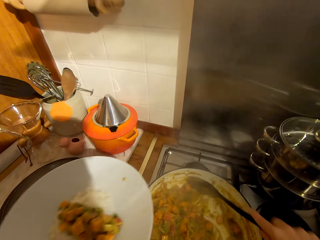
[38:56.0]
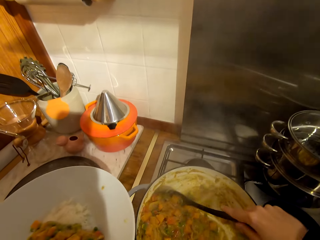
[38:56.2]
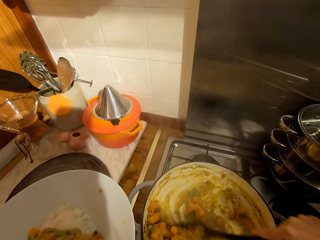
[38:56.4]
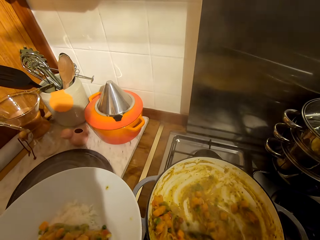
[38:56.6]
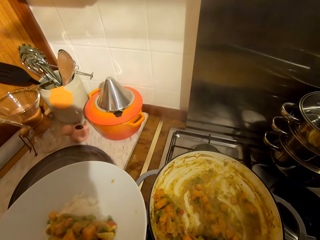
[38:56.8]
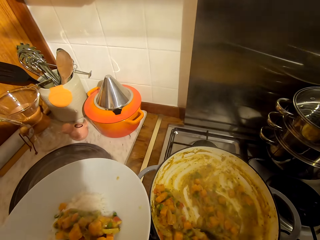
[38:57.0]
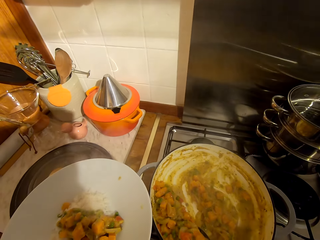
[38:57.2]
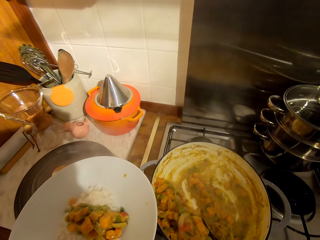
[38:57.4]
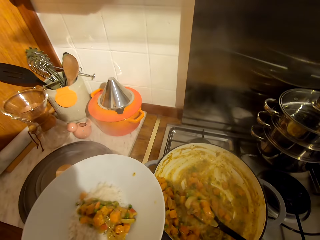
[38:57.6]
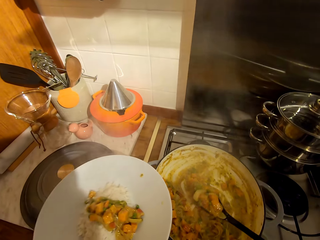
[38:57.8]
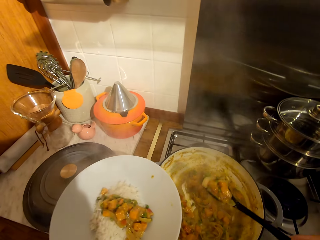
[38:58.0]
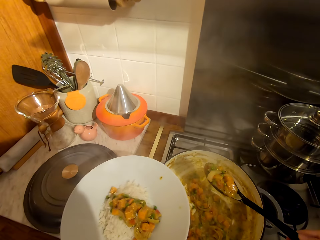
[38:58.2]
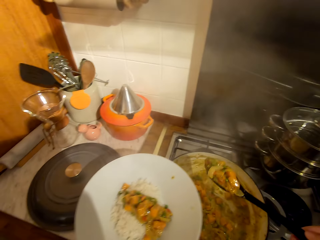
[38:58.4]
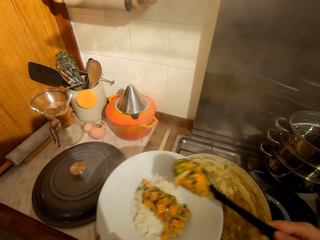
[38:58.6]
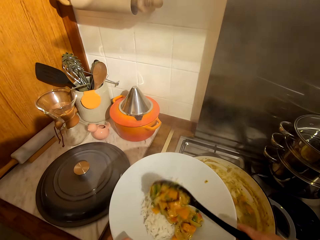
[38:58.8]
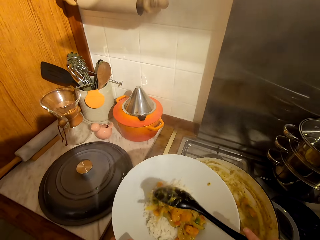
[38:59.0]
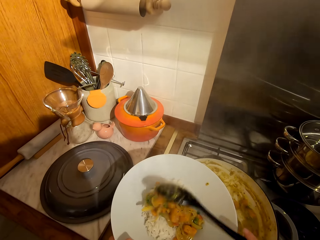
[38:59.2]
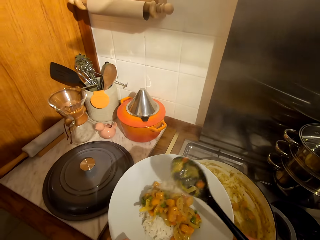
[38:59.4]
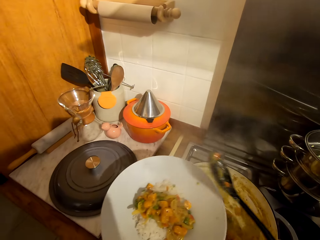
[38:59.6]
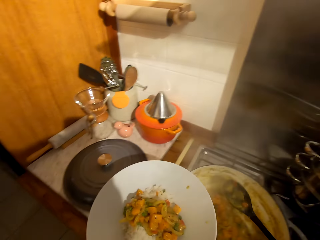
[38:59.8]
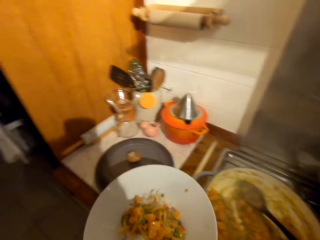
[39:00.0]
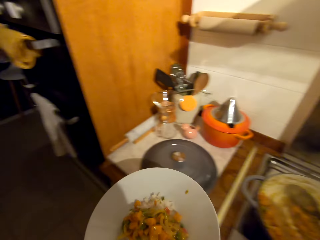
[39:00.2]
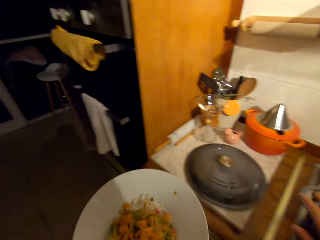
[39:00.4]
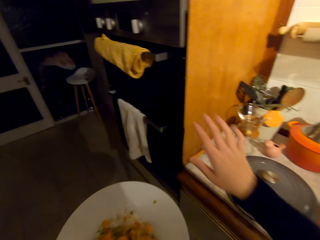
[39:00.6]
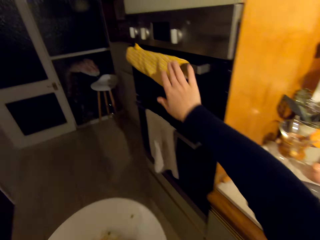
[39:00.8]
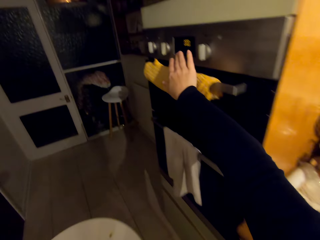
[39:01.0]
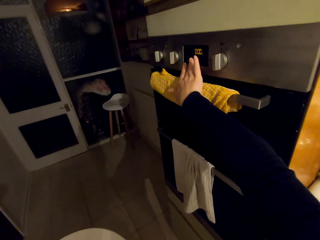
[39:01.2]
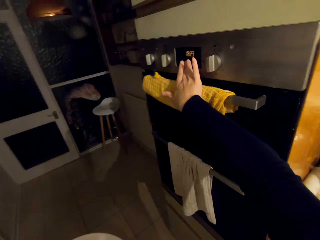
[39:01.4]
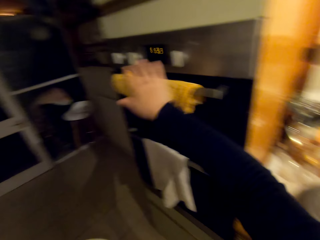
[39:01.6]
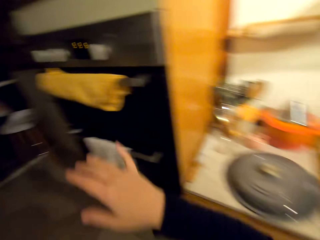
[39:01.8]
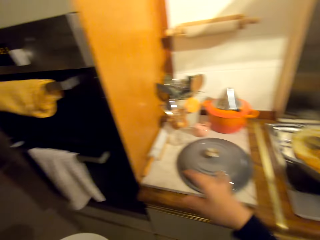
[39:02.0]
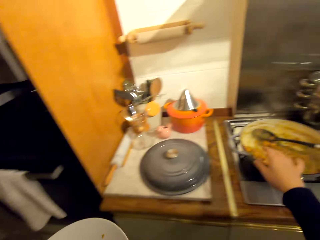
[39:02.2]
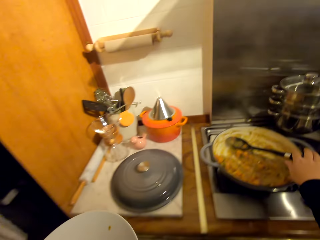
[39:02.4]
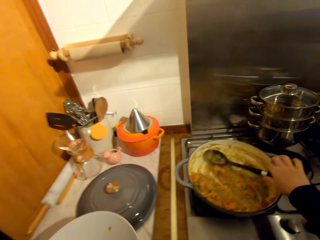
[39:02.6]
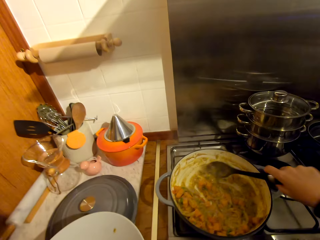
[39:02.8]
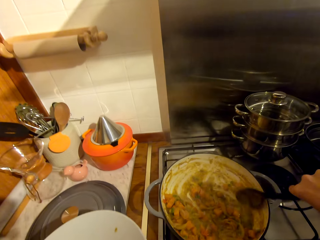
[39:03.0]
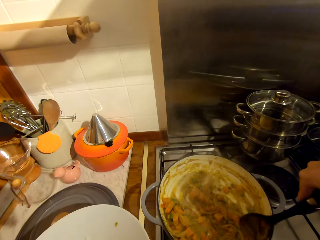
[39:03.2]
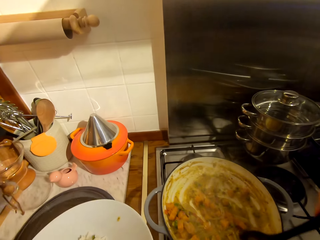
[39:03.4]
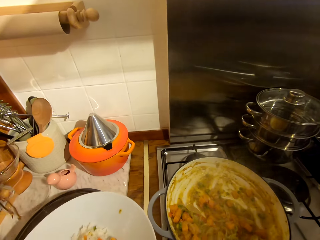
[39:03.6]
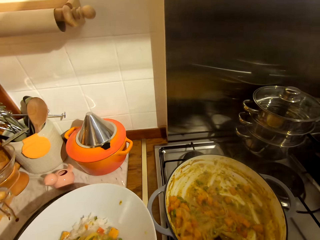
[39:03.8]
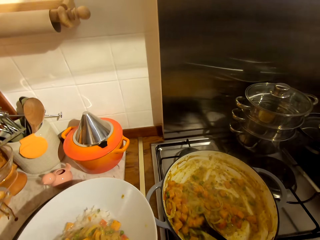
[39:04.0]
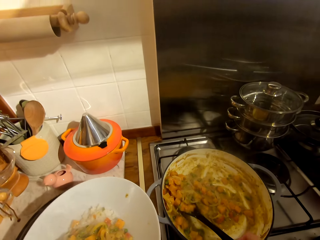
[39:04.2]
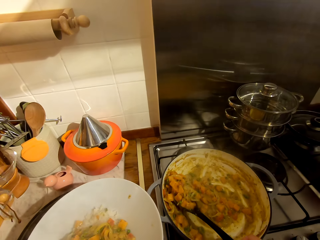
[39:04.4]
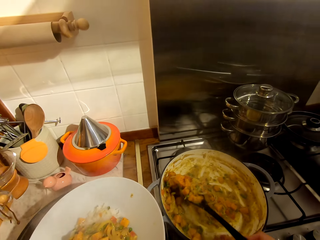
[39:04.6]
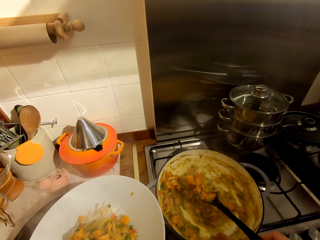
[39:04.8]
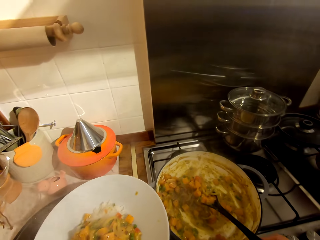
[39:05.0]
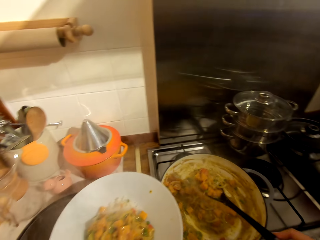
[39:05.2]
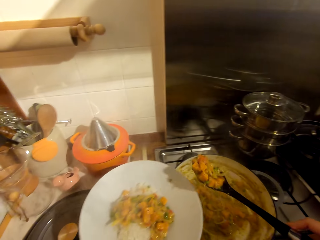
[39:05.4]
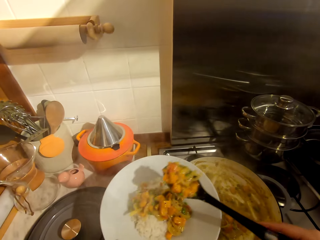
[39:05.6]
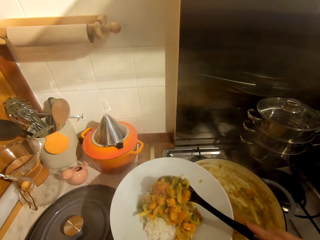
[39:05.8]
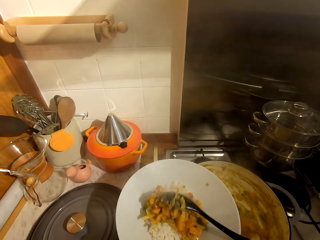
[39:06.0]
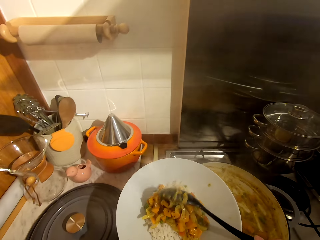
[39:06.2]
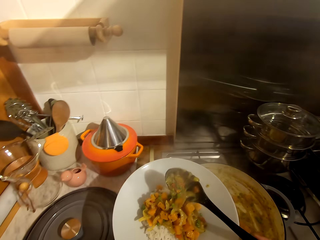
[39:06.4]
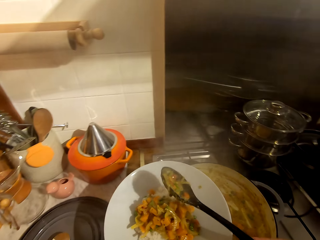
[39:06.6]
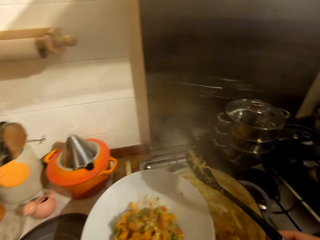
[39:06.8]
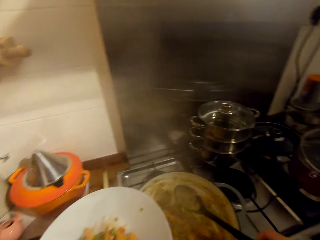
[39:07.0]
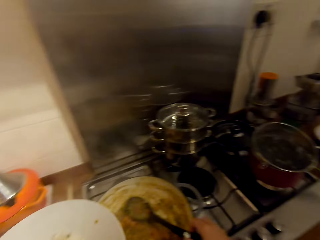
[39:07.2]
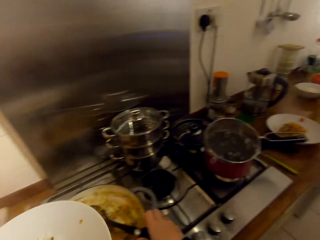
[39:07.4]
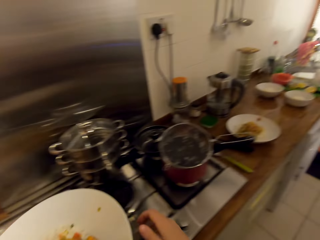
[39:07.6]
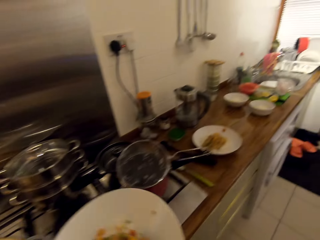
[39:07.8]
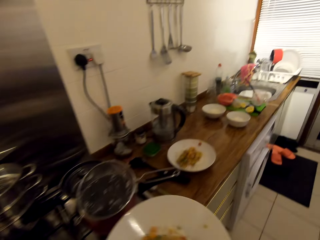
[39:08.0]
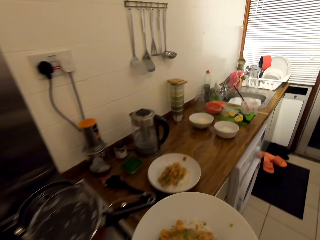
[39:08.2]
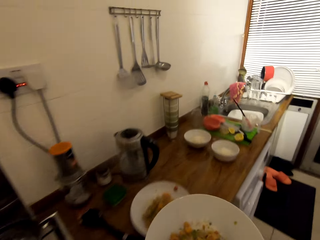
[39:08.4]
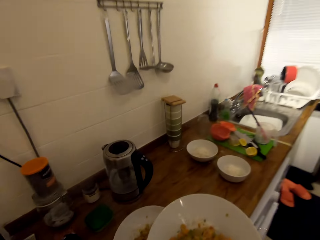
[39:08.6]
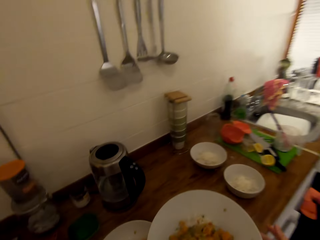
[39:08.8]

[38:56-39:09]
The camera wearer scoops the food with a wooden spoon. He puts the food in the plate. He puts the wooden spoon in the cooking pot. He presses the oven button with his right hand. He picks the wooden spoon from the cooking pot. He scoops the food with the wooden spoon. He serves the carrot stew. He puts the food in the plate. He puts the wooden spoon in the cooking pot and walks around the kitchen.

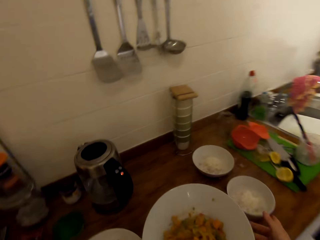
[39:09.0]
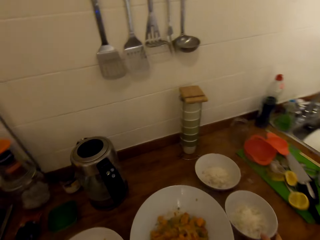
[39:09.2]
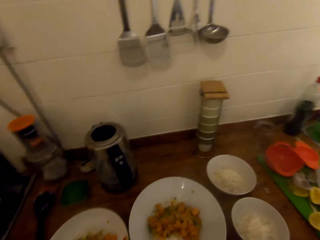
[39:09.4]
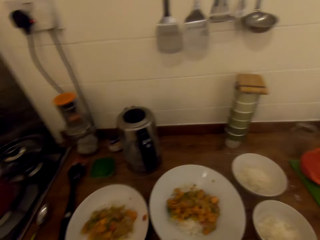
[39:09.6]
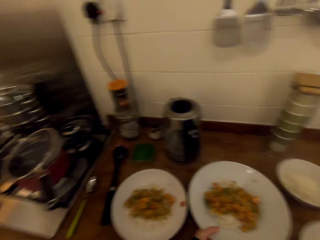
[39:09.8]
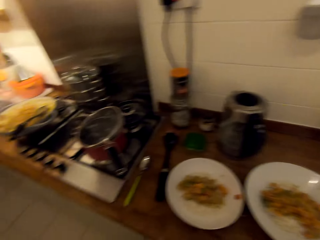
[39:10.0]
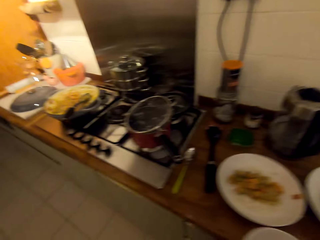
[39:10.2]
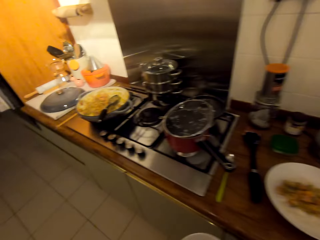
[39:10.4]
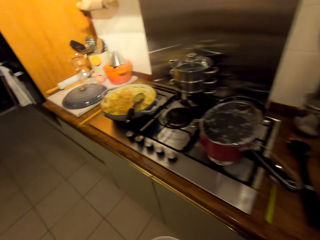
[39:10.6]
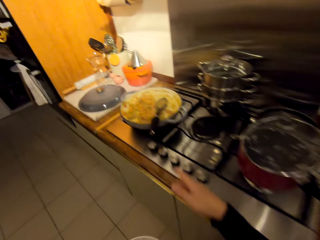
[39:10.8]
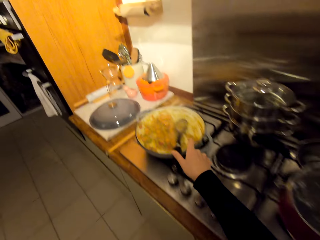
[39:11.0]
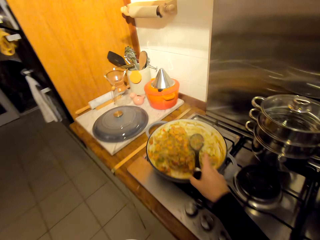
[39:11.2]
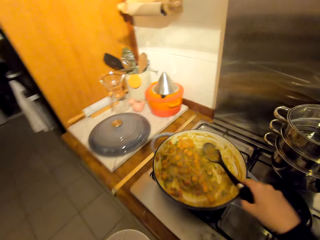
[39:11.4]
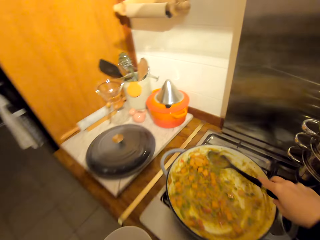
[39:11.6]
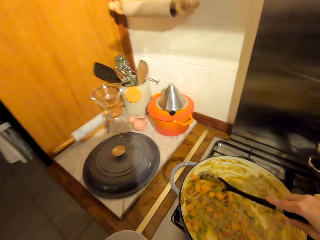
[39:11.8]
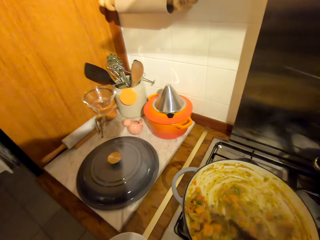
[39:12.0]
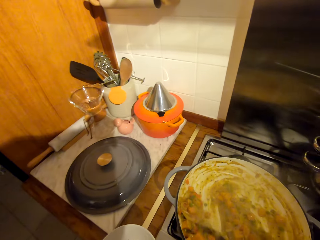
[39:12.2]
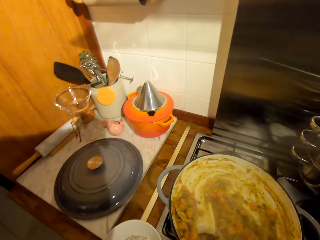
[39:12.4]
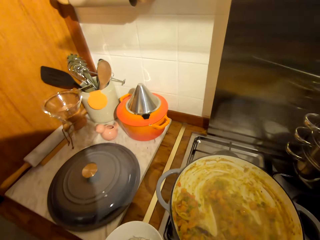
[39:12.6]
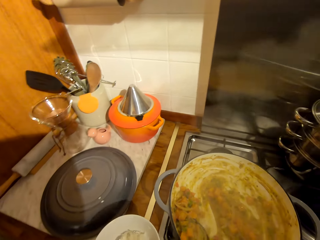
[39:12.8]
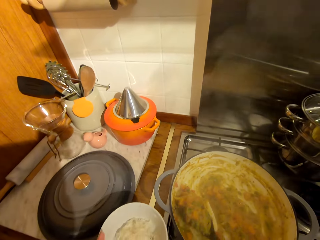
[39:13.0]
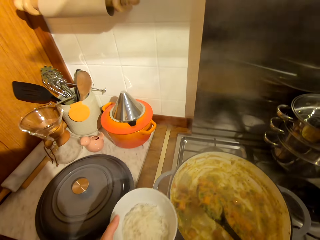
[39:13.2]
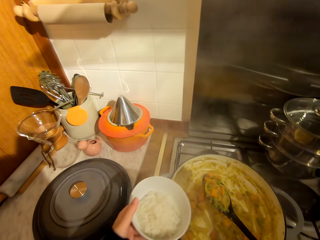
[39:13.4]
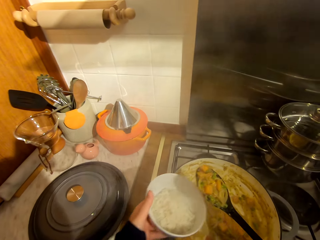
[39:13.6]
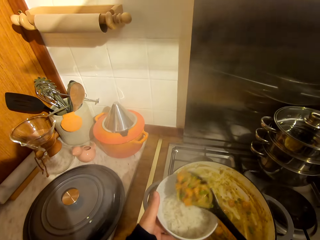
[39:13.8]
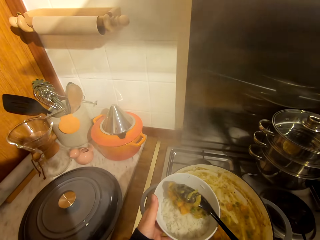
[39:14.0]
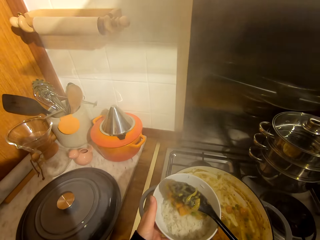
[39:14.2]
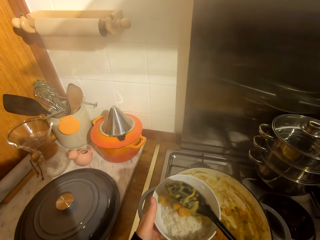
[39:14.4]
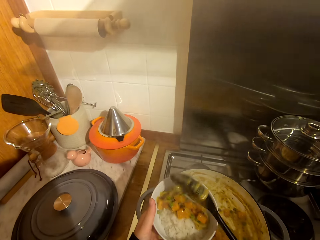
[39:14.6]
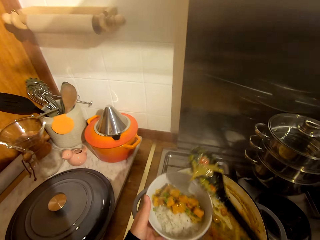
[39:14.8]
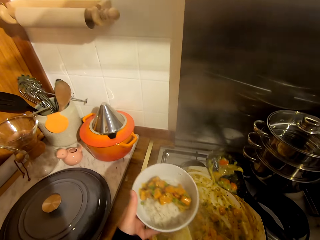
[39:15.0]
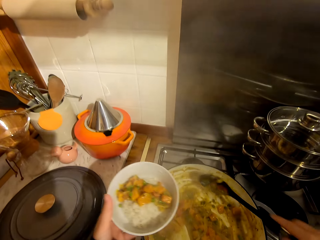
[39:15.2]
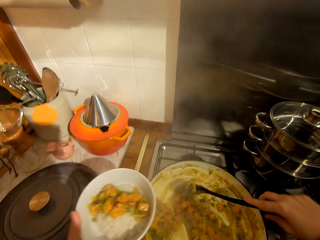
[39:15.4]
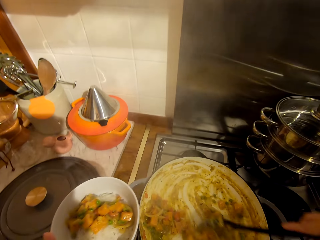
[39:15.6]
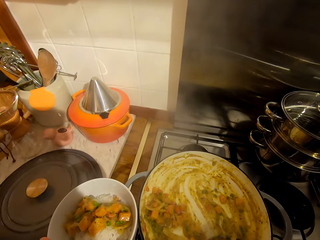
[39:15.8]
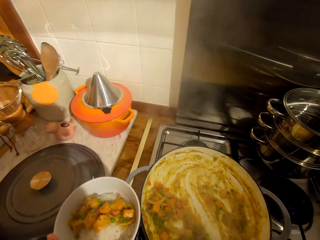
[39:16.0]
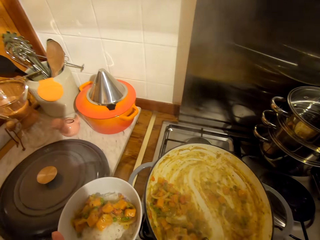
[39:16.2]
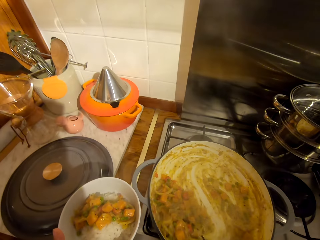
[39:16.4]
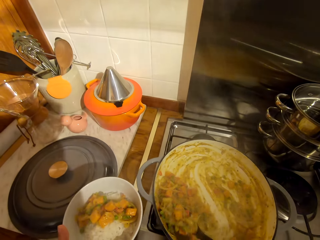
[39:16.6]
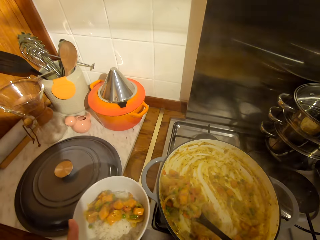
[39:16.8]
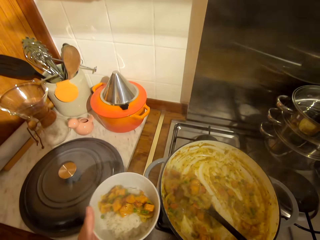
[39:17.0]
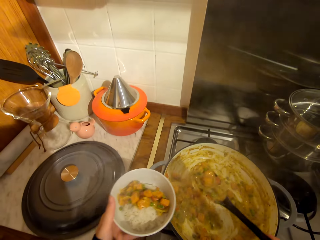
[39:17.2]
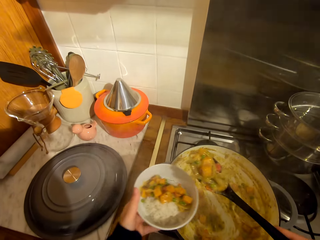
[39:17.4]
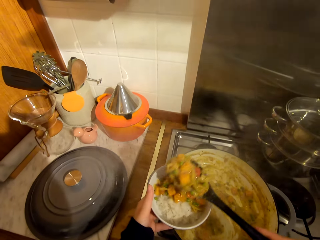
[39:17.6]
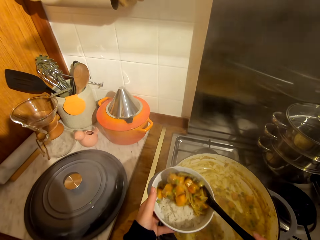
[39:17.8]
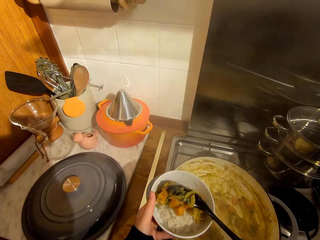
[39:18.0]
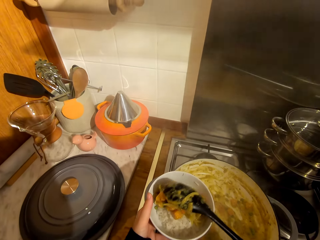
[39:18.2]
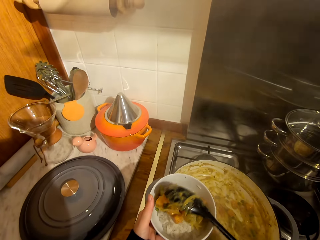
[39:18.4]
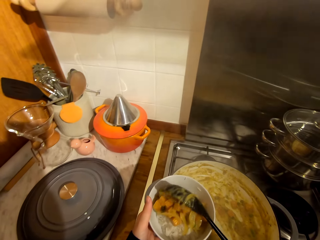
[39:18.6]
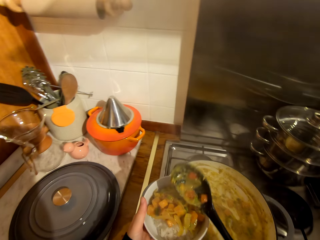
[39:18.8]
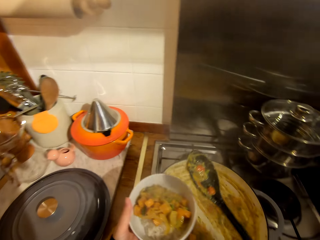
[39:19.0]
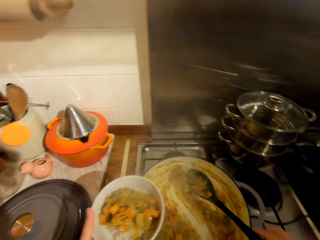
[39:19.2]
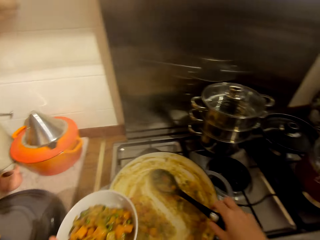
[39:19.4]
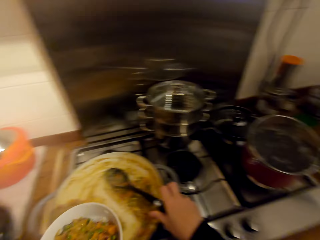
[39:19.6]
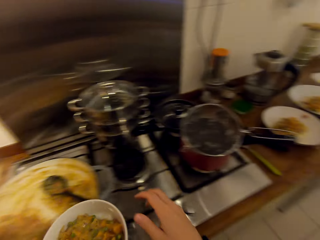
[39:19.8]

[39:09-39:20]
The camera wearer puts the plate of rice on the countertop. They pick a bowl of rice from the countertop and walk around the kitchen. They pick the wooden spoon from the cooking pot. They serve the carrot stew. They scoop the food with the wooden spoon. They put the food in the bowl. They scoop the food with the wooden spoon. They put the food in the bowl.
